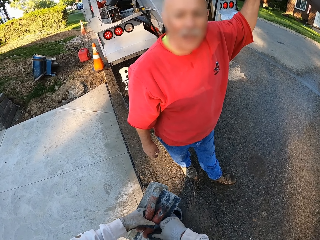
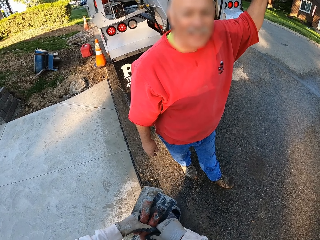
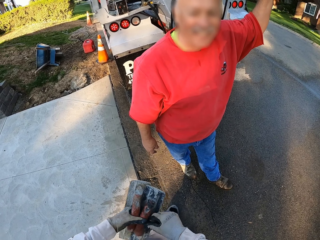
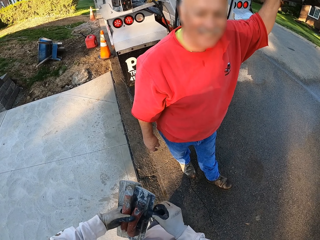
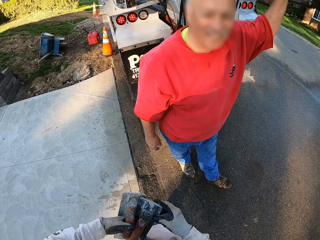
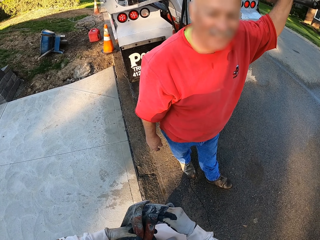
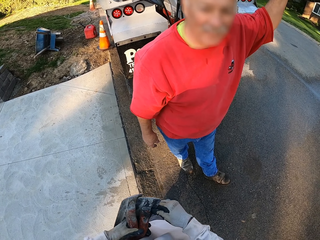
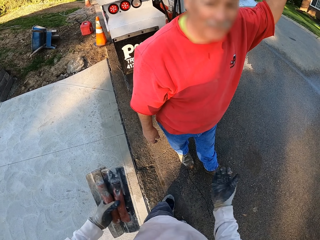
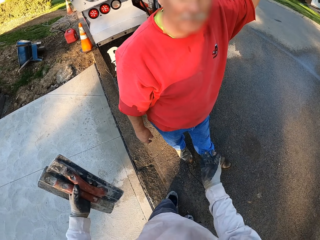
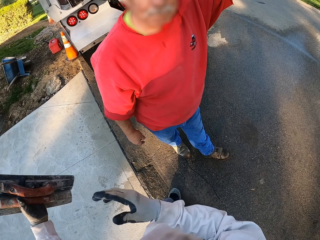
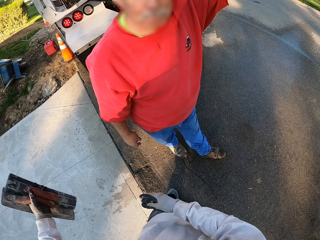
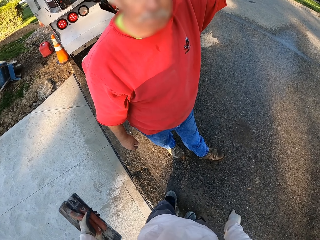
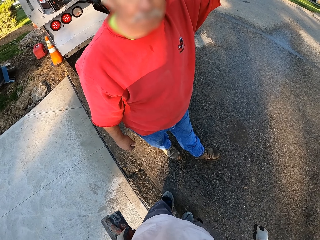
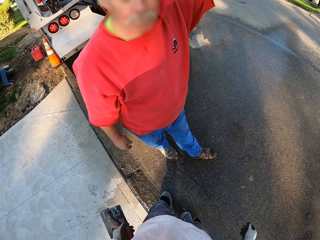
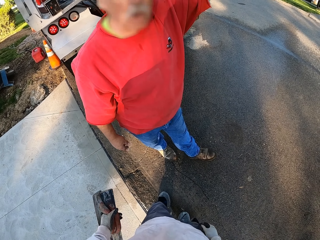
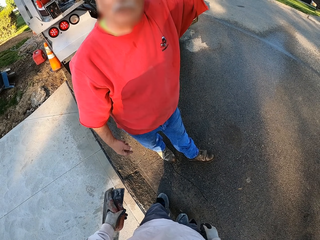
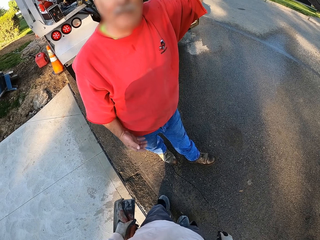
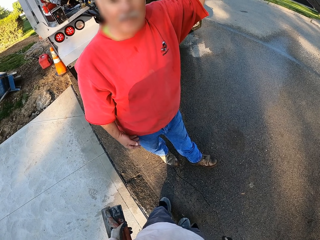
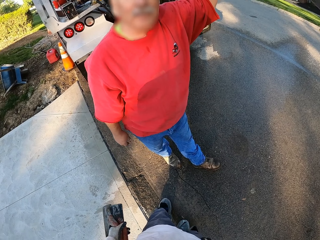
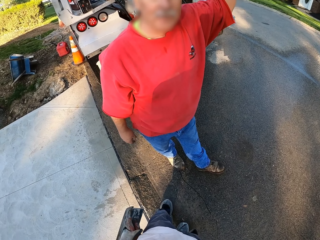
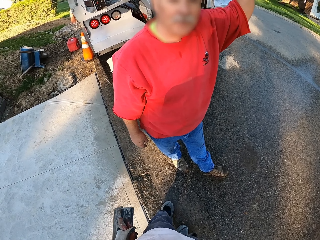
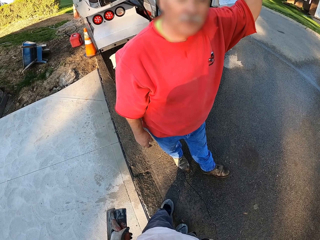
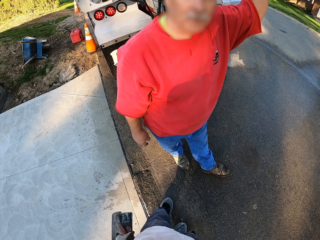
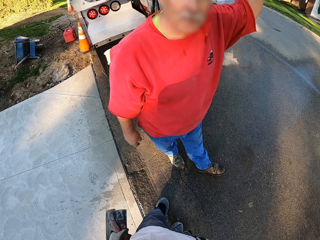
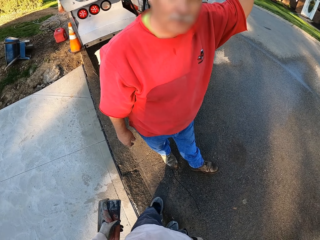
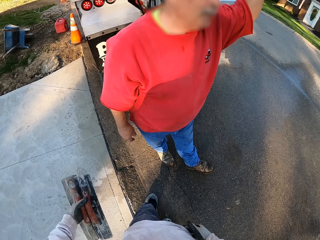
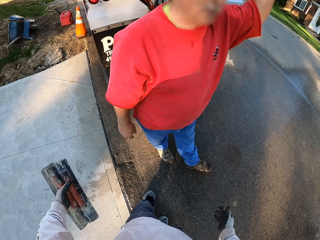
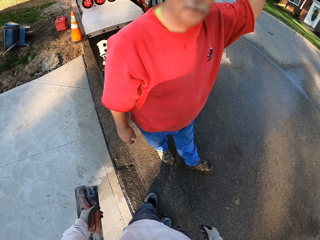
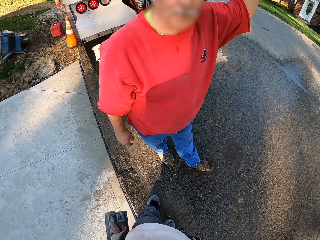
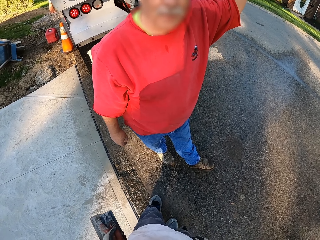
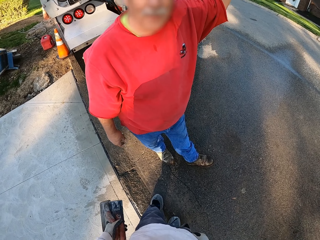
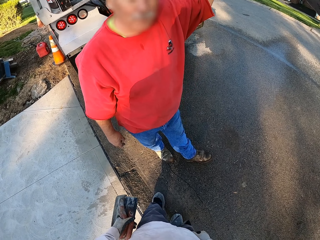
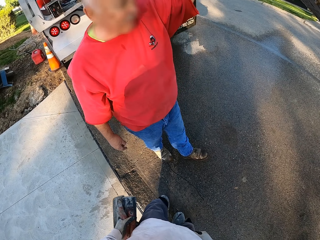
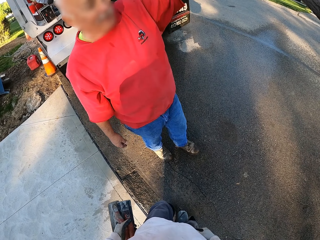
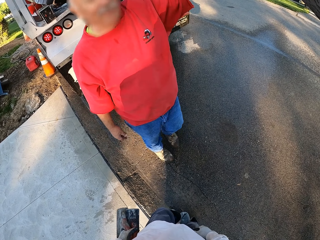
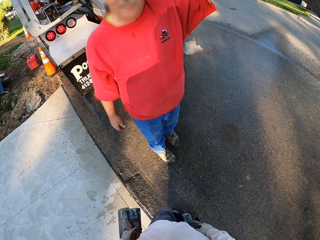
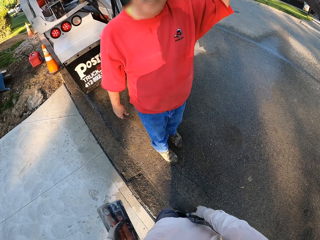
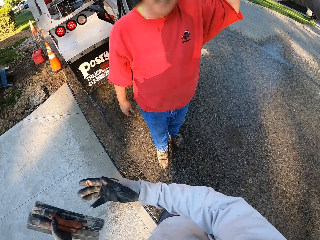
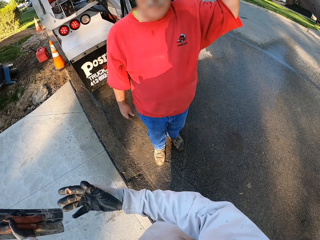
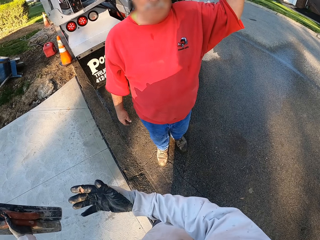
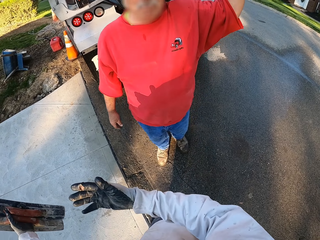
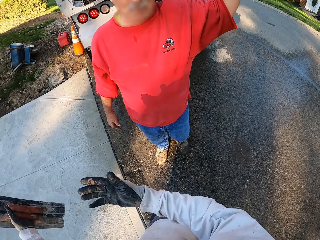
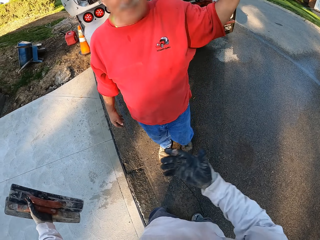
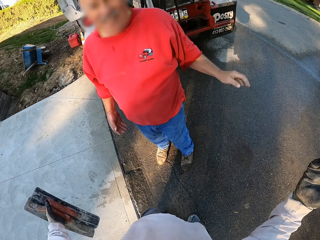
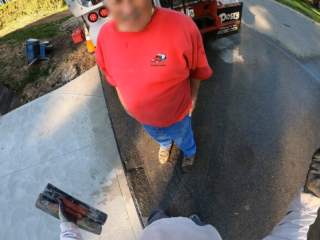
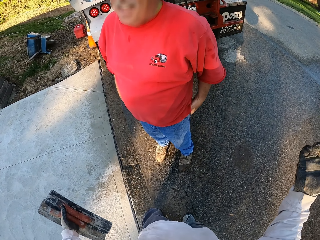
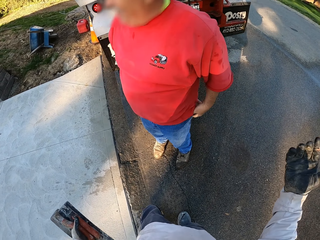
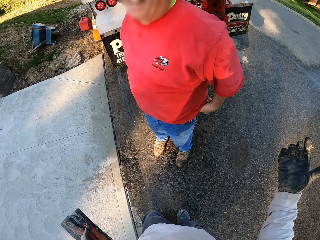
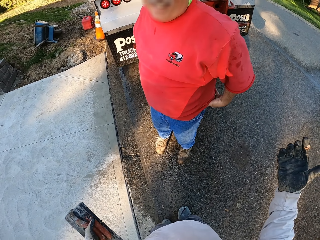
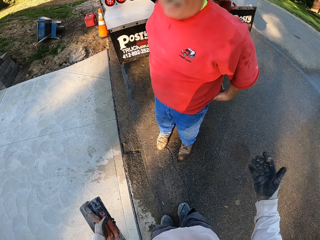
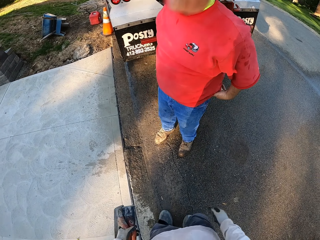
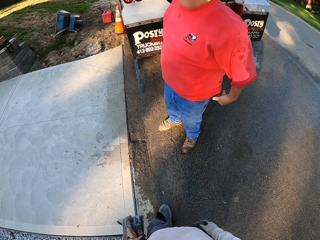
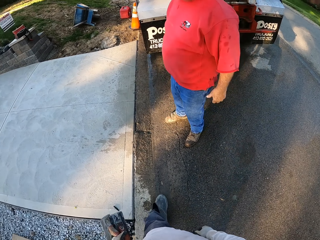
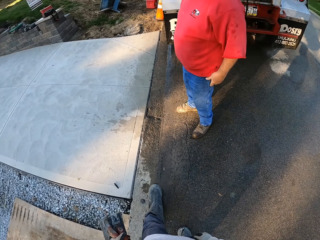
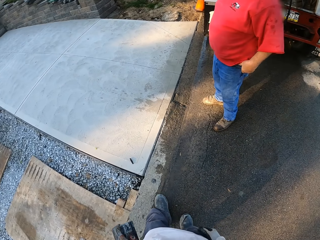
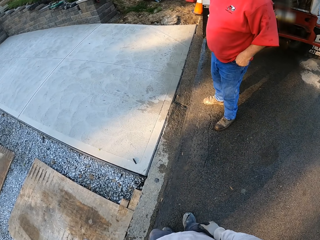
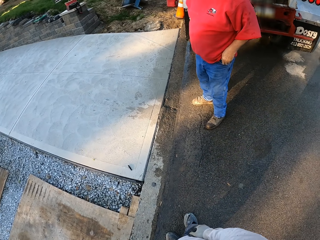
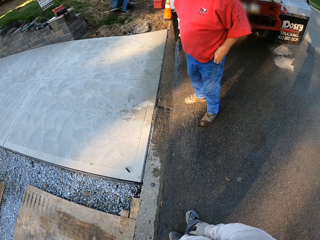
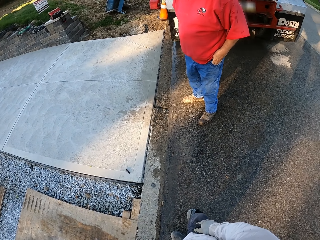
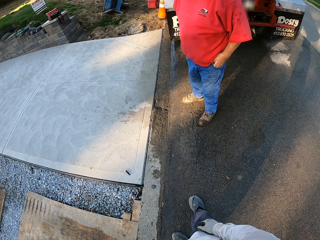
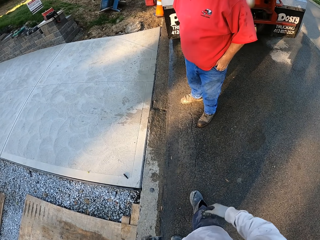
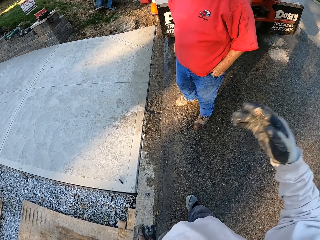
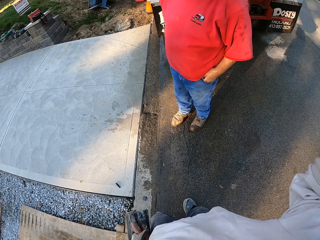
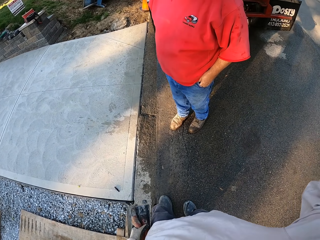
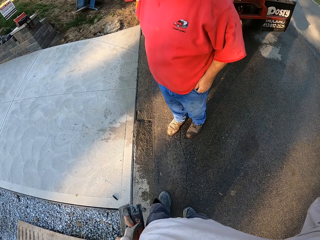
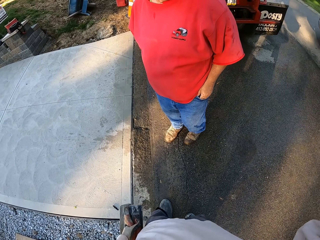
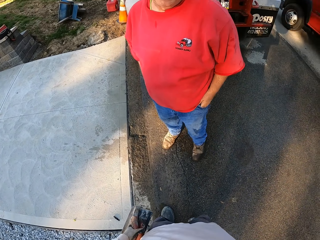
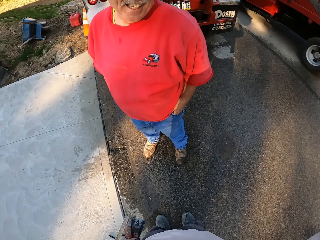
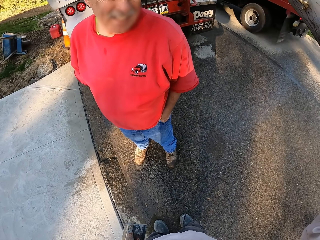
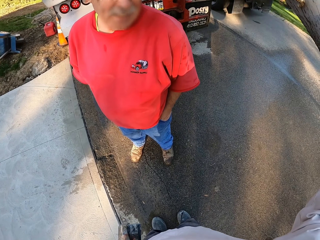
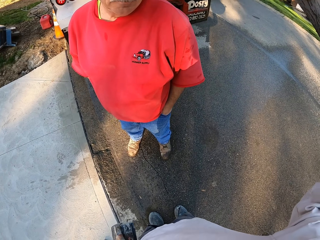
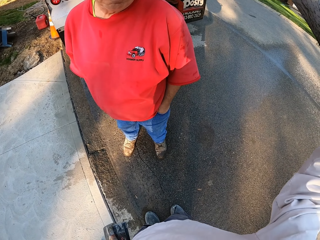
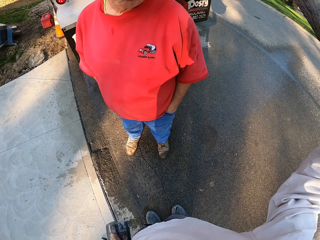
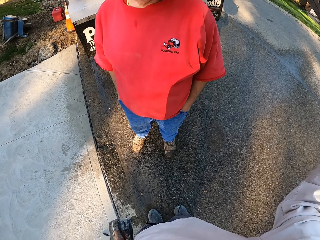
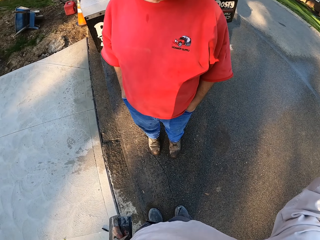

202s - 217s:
A man talks to the camera wearer. The camera wearer talks to the man. They raise a hand. They talk to the man. The man puts a hand in the pocket. The camera wearer raises the right hand.

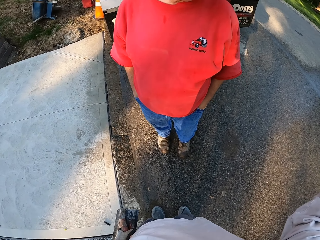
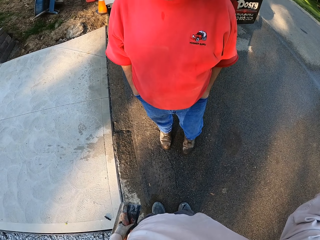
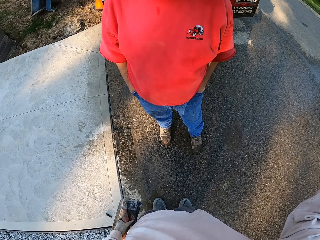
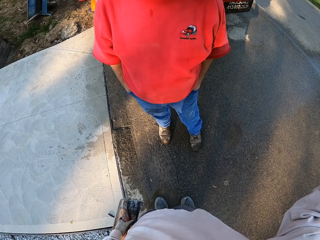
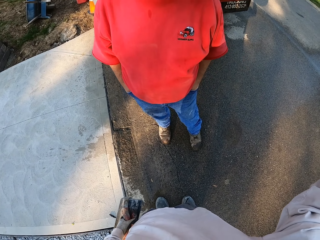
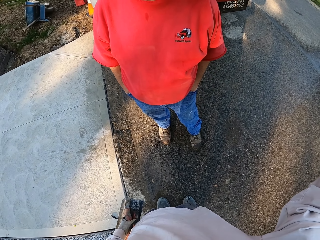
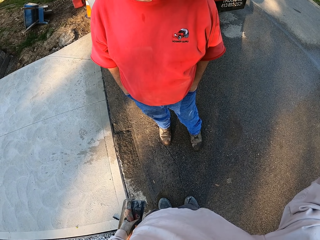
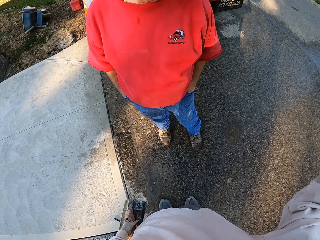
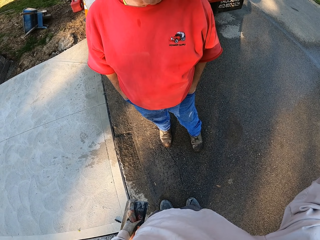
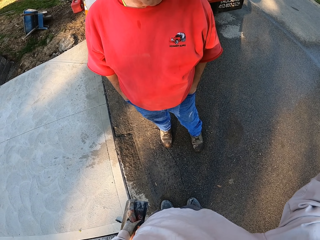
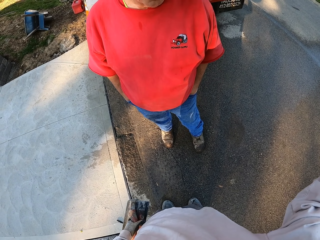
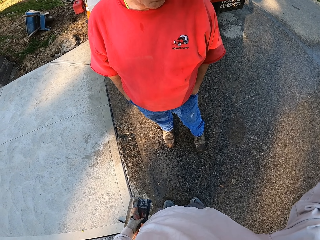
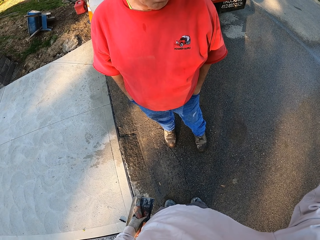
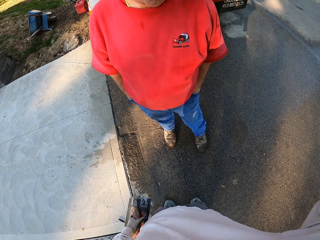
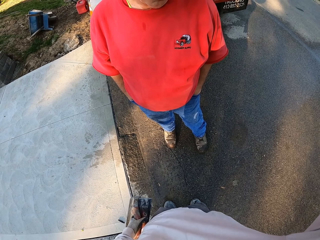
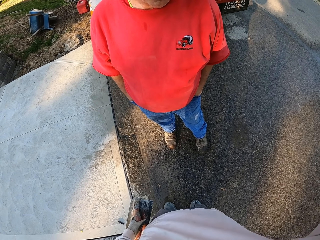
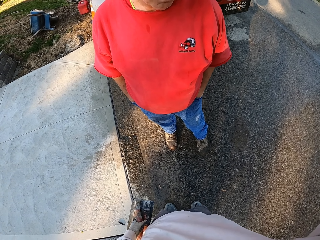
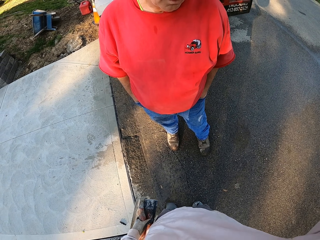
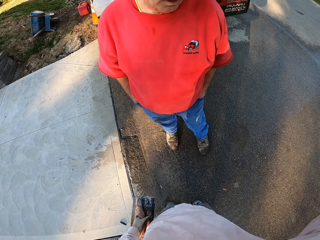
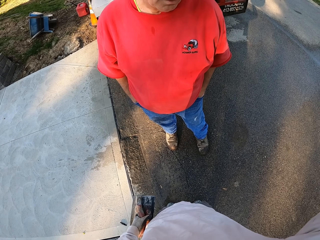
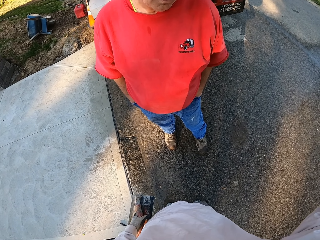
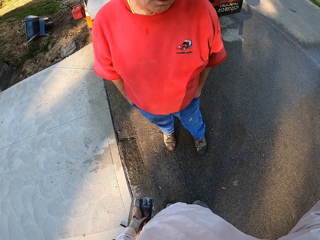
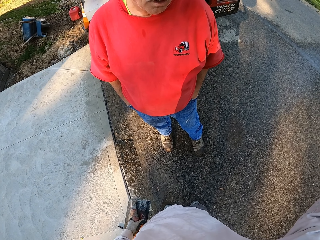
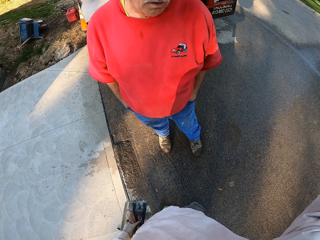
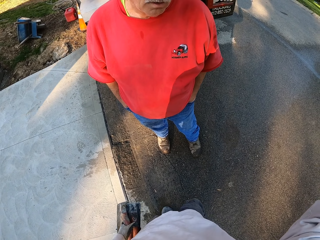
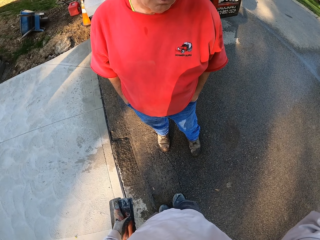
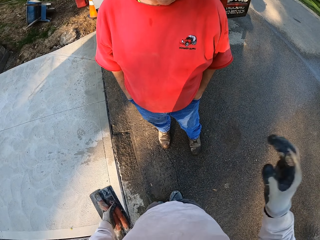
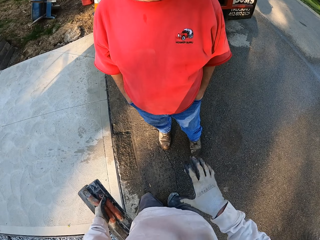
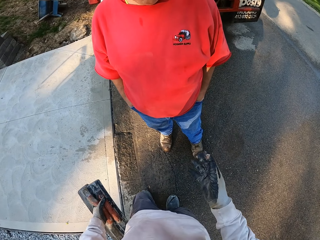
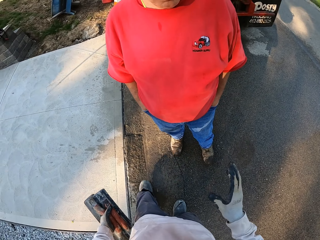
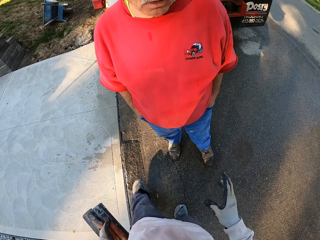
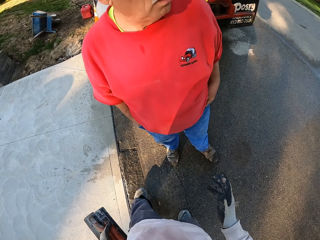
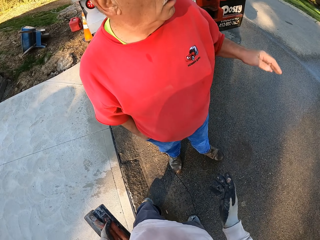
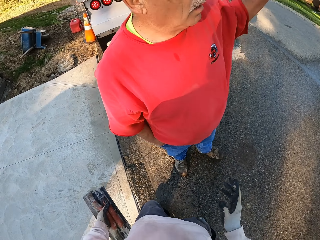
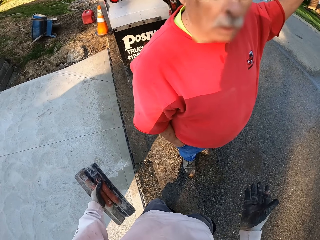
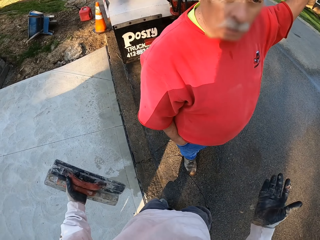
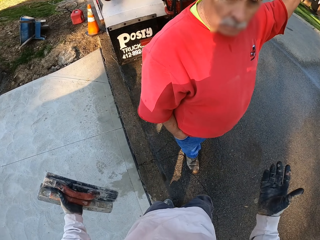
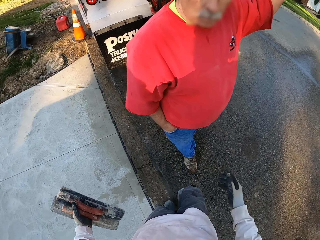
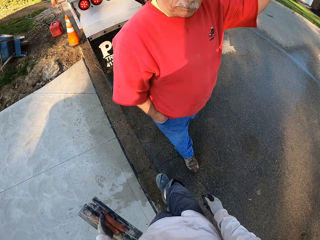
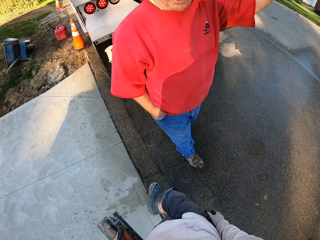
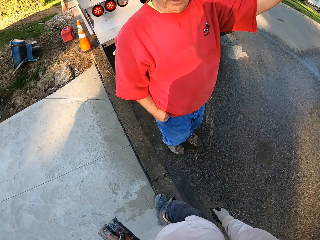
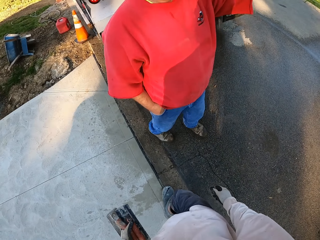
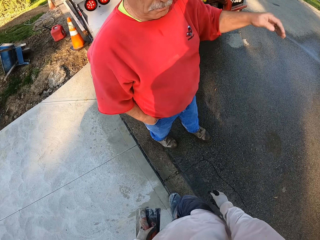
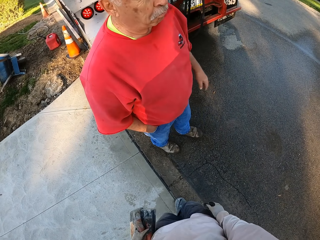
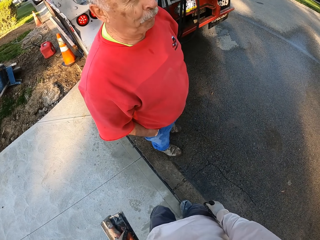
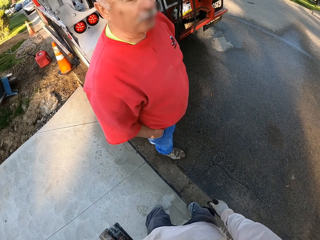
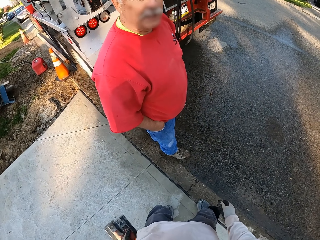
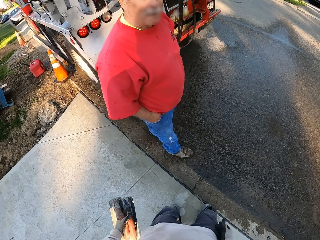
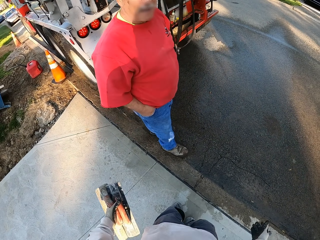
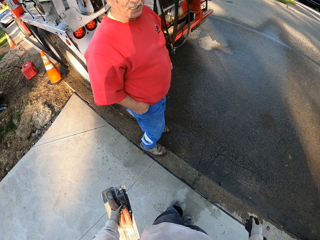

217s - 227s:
The man talks to the camera wearer.
